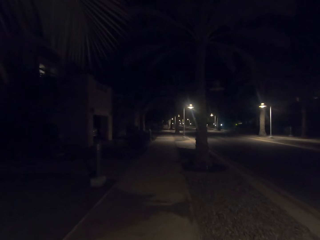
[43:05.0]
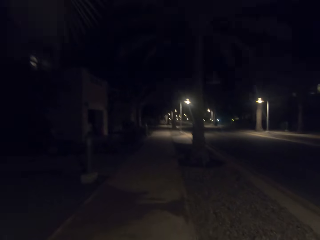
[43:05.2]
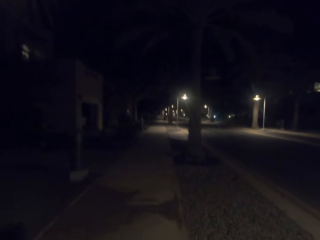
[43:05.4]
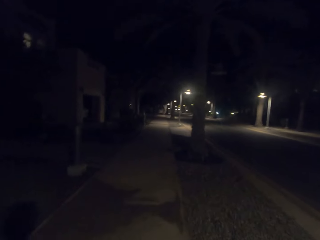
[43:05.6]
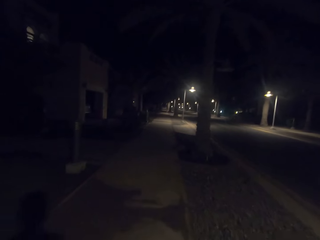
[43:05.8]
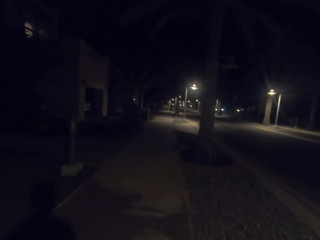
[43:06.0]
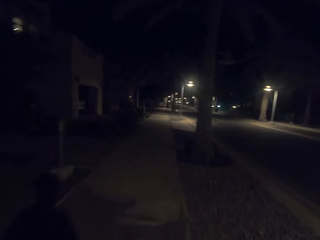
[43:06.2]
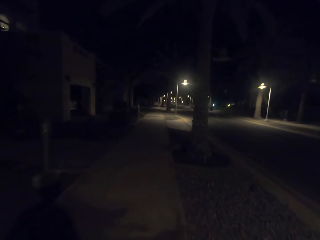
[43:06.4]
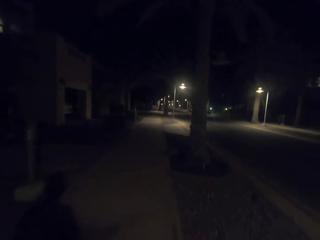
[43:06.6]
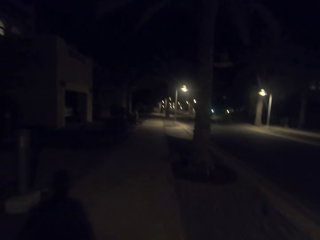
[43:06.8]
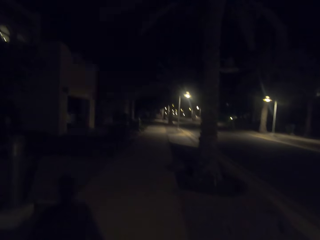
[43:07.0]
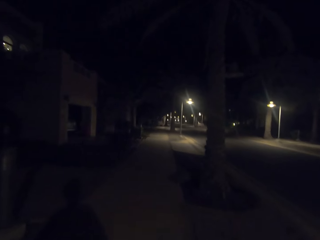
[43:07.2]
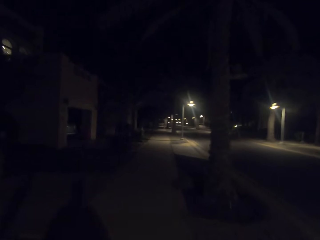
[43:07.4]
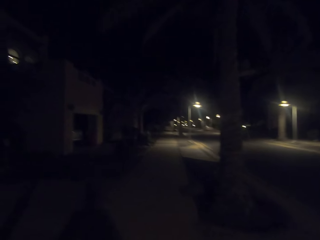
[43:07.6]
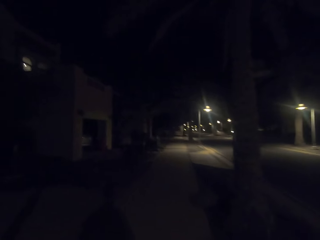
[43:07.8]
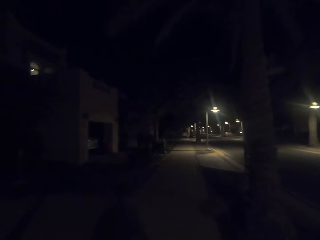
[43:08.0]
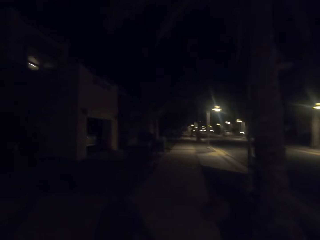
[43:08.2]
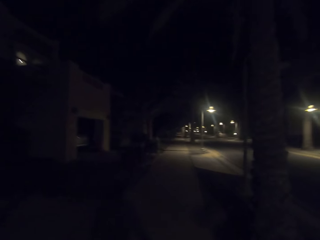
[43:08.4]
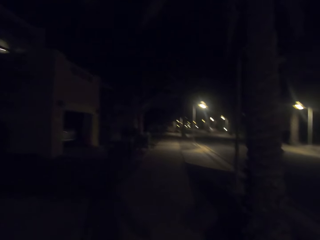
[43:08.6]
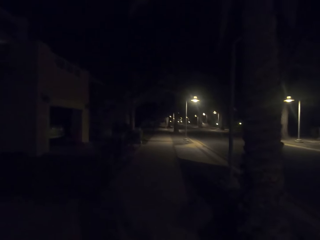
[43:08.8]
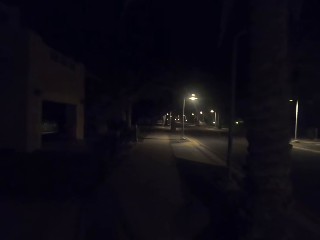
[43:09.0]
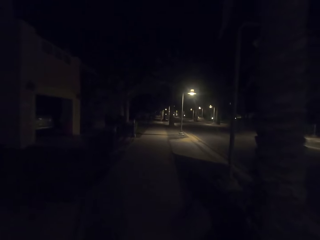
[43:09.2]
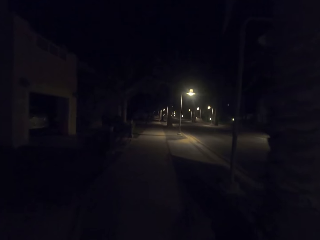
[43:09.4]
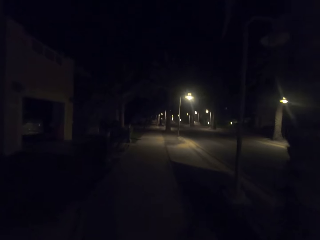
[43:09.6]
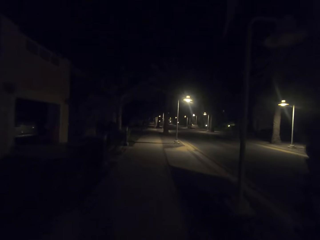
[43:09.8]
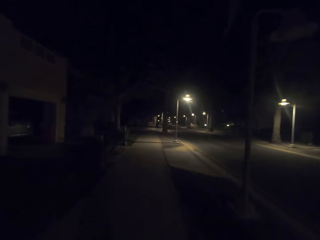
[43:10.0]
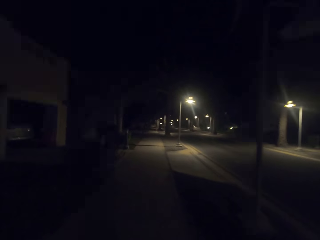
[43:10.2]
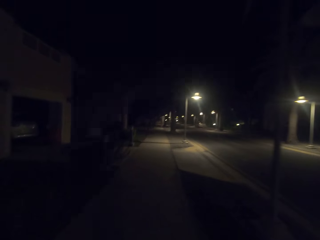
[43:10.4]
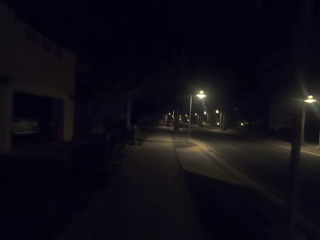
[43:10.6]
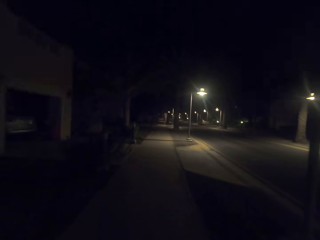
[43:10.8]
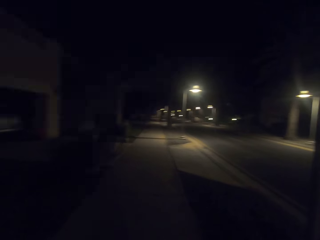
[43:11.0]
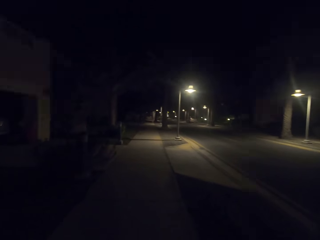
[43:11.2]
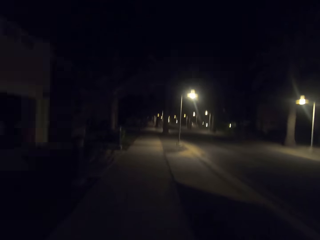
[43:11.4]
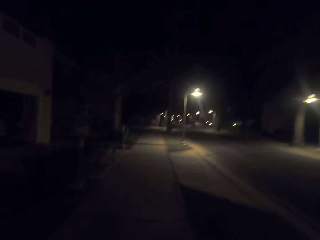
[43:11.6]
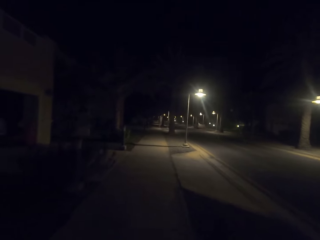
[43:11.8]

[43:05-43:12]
The camera wearer walks on the road.

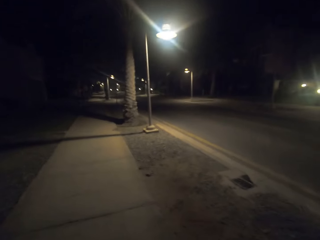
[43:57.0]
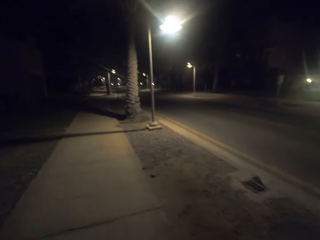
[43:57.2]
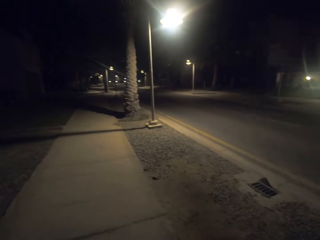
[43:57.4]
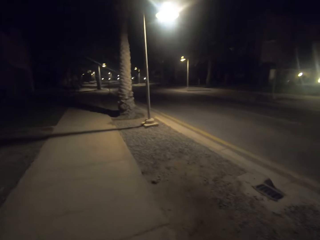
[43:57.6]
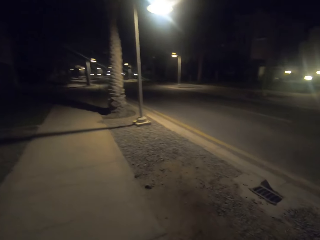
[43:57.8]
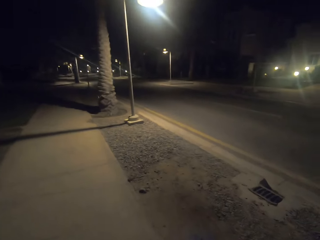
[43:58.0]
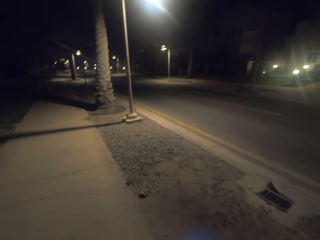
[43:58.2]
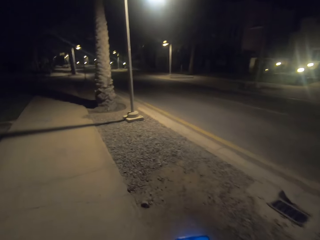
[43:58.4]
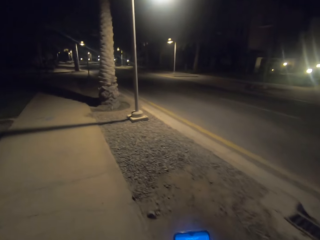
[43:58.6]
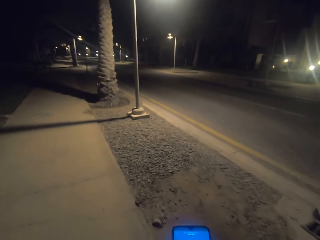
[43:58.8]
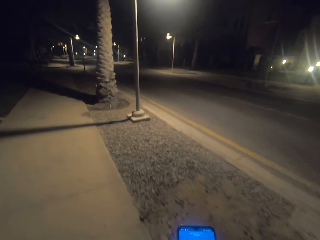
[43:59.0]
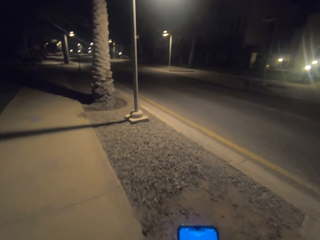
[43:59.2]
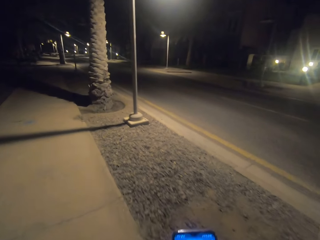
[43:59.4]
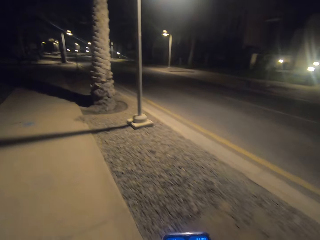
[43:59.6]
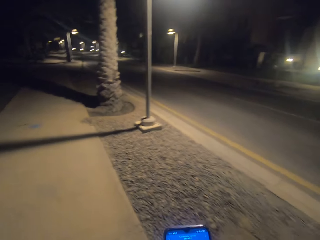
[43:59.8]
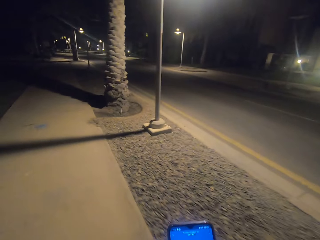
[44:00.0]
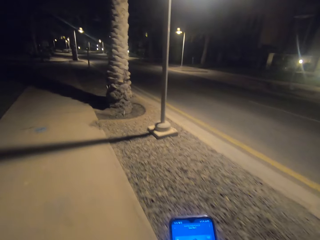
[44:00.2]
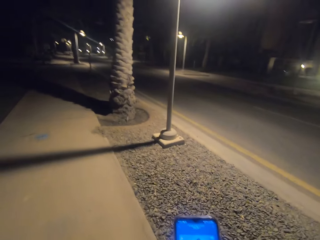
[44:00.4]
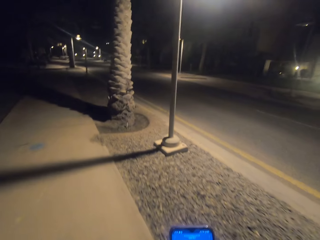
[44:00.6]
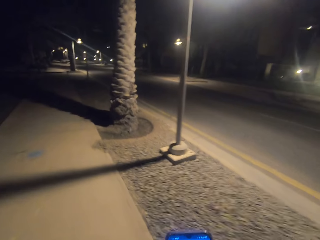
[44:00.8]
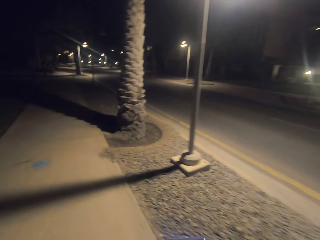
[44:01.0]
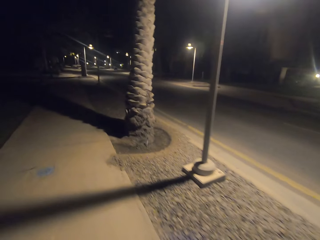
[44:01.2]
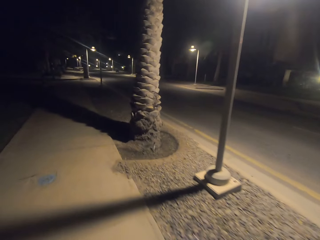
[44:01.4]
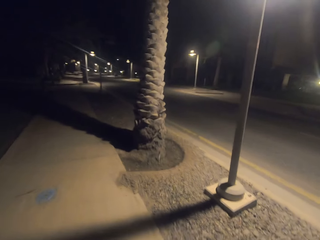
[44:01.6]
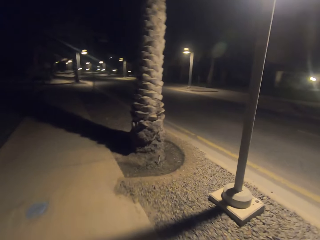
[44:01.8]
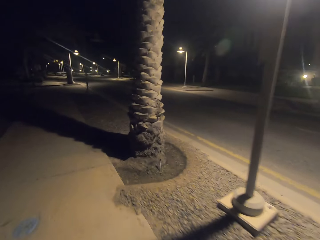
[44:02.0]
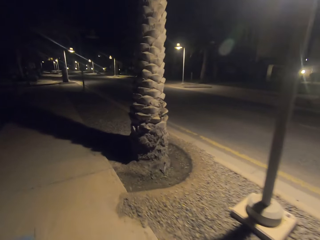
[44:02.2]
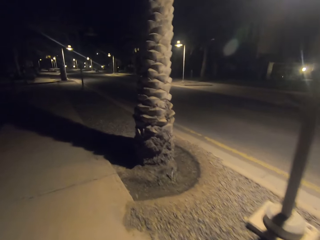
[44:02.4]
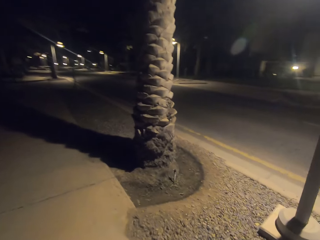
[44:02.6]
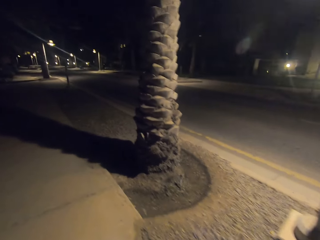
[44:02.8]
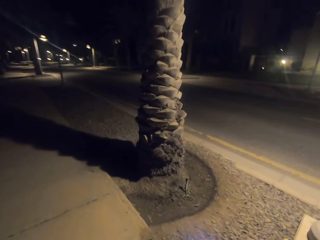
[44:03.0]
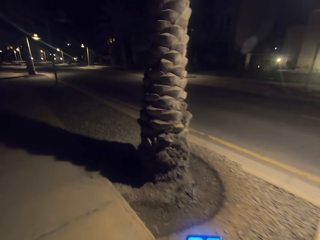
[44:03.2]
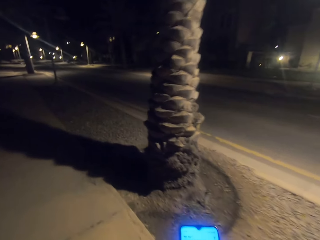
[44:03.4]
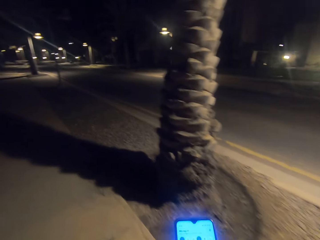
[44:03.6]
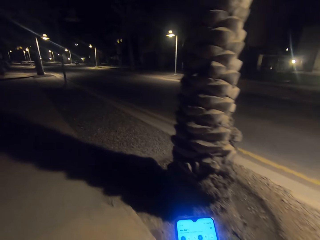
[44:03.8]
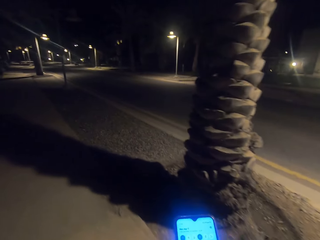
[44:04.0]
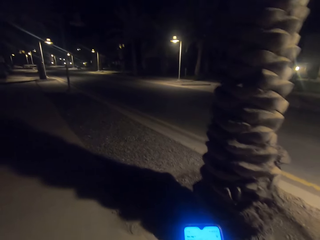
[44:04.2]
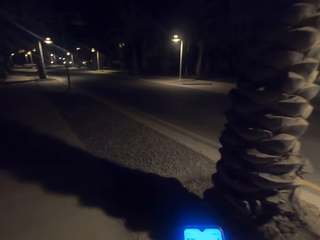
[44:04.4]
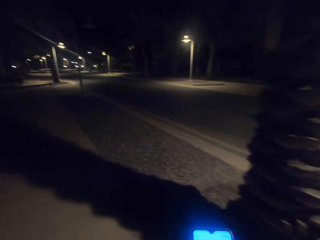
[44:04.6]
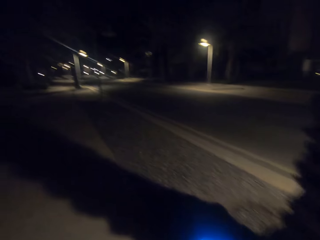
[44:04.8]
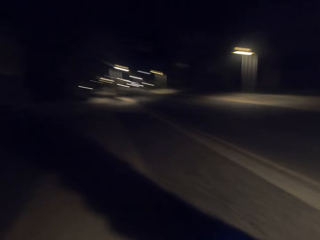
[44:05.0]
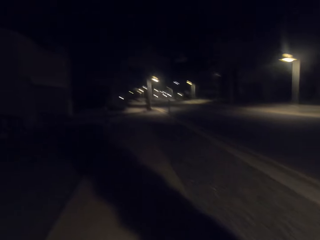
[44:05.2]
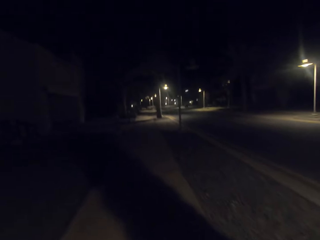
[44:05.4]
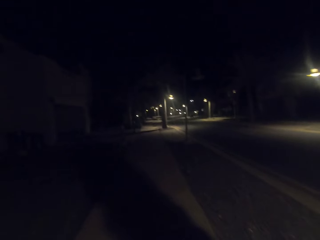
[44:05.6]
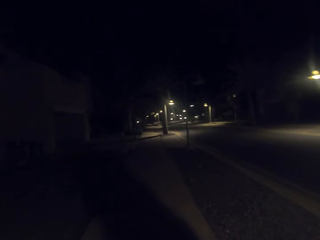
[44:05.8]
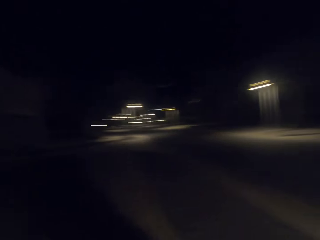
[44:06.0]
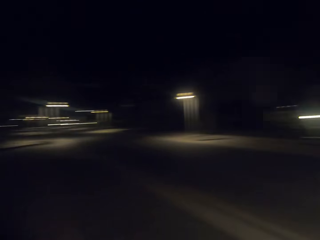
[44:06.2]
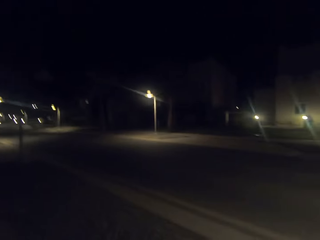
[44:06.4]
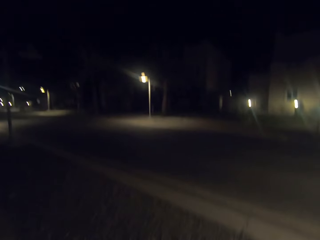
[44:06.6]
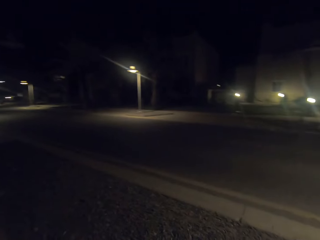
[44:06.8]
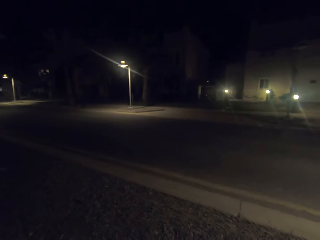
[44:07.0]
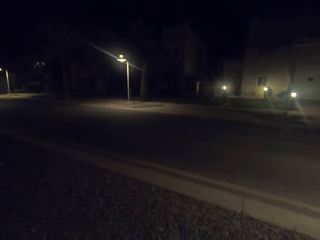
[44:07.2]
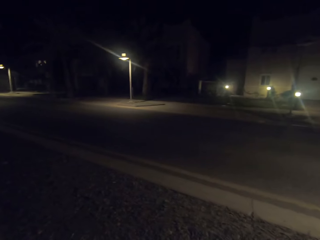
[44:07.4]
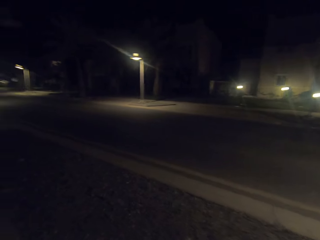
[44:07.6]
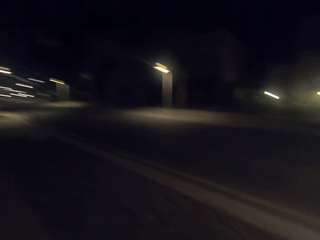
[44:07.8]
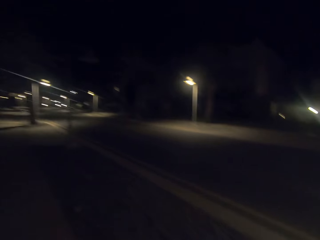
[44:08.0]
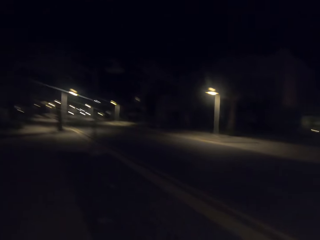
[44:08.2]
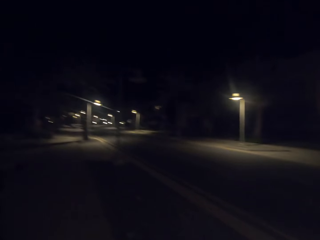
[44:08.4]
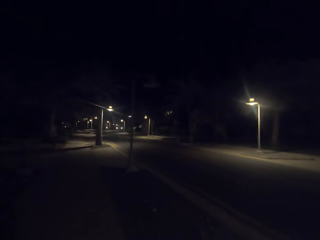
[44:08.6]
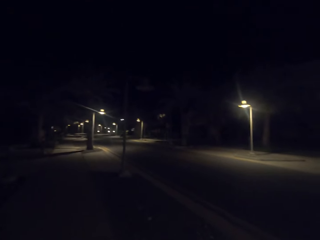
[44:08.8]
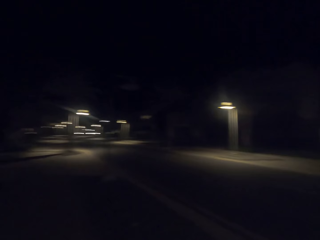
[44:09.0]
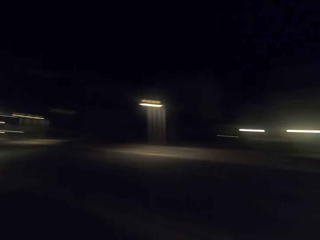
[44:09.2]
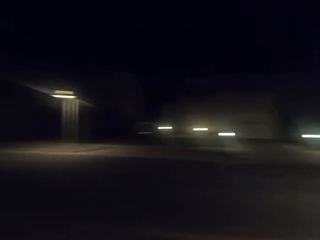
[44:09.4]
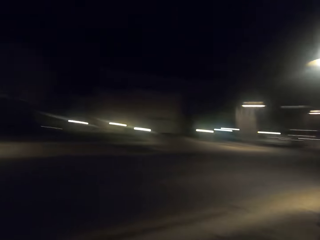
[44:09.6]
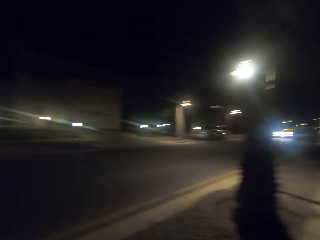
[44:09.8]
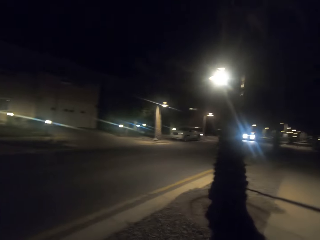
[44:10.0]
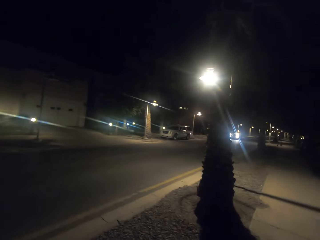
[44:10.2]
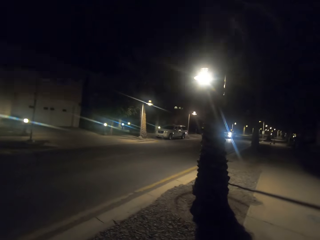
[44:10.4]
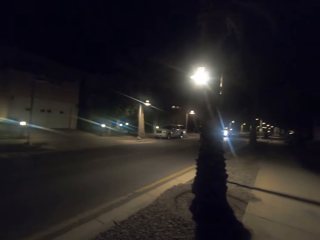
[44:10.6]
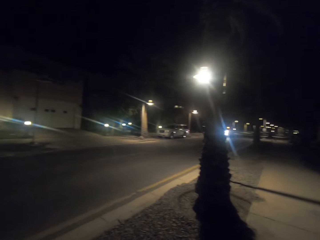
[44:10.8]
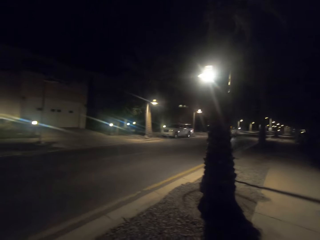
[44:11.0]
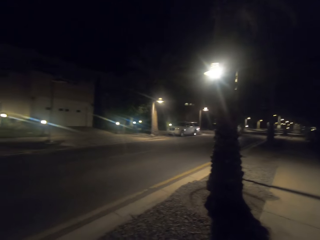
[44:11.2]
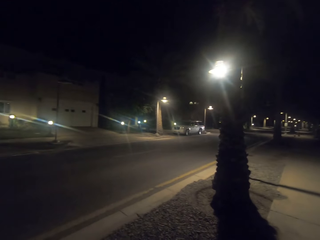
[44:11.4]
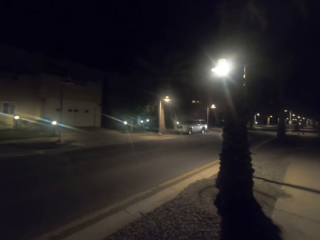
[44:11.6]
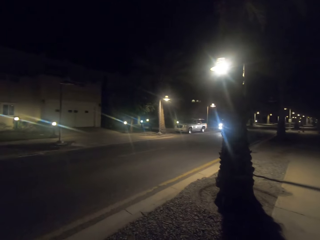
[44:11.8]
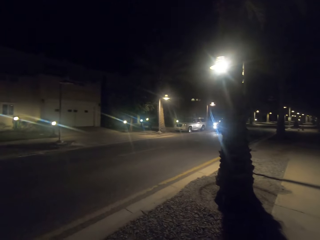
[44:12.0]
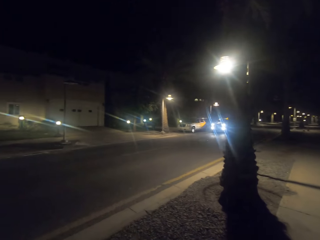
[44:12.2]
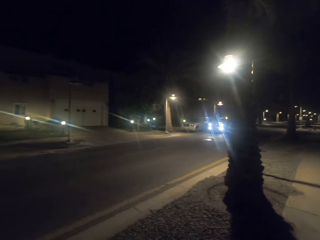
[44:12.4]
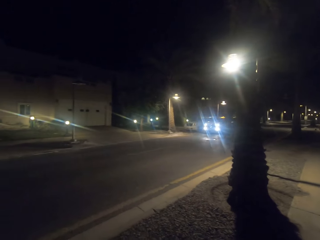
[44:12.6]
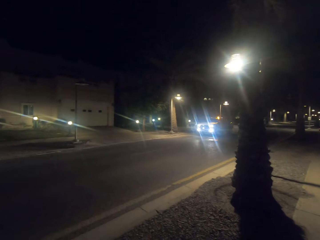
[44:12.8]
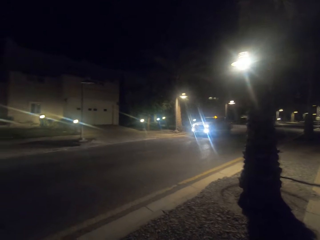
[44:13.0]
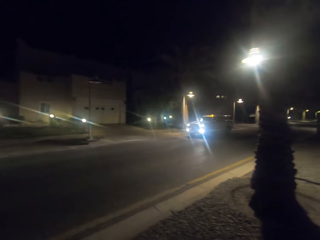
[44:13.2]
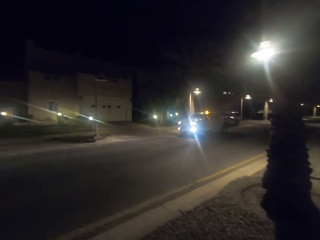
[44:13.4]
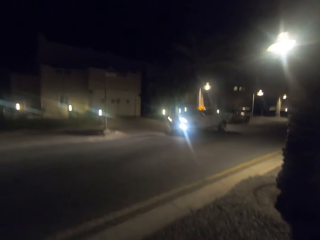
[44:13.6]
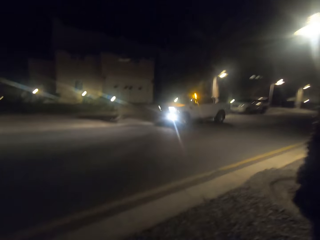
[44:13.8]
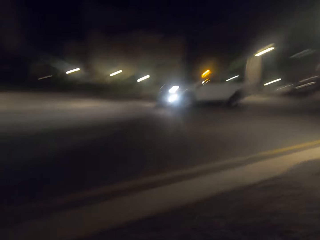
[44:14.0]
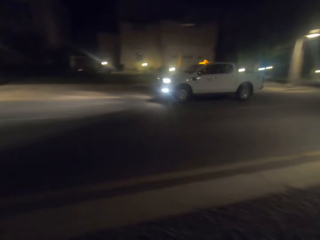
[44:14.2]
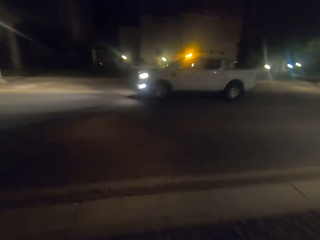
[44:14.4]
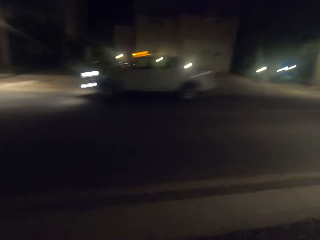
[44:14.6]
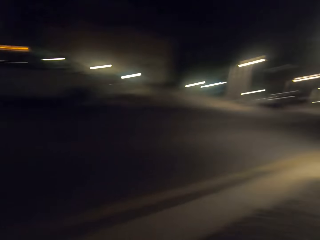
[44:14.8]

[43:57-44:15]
The camera wearer takes a video with the phone. They look around the street. They turn around.
